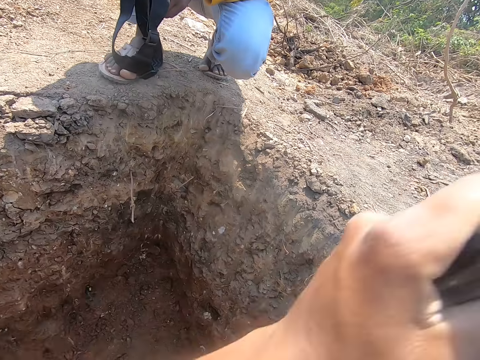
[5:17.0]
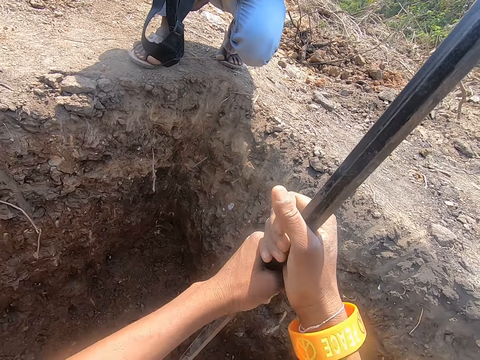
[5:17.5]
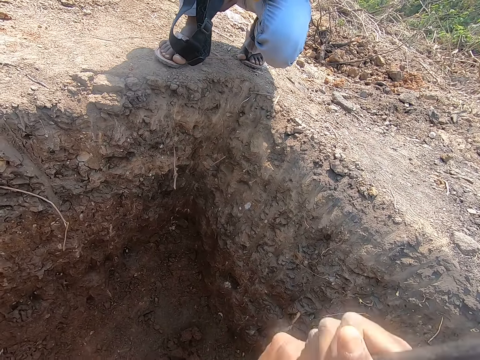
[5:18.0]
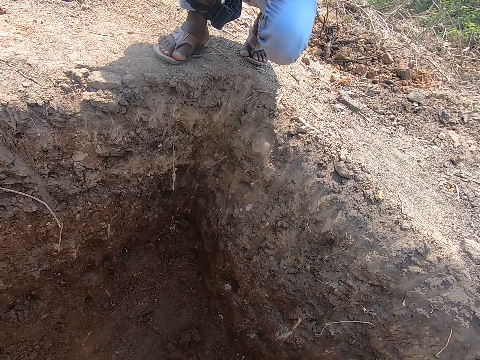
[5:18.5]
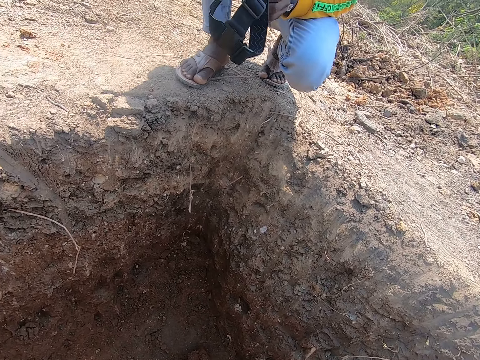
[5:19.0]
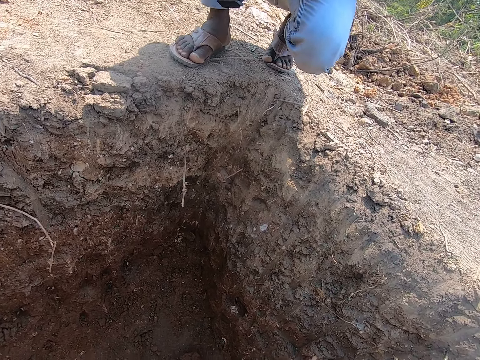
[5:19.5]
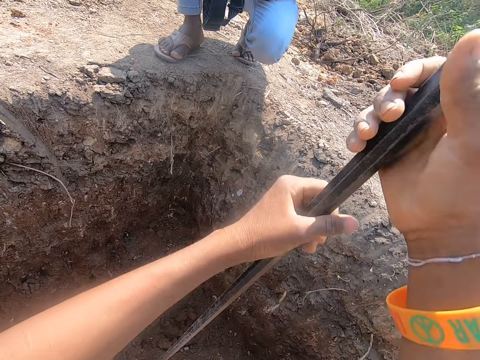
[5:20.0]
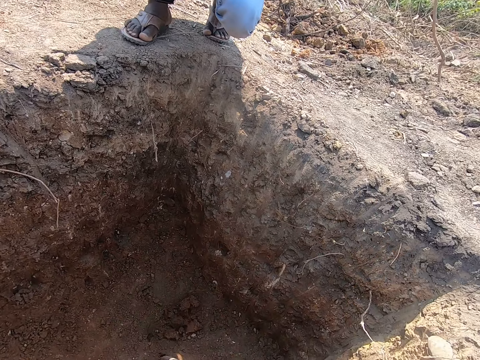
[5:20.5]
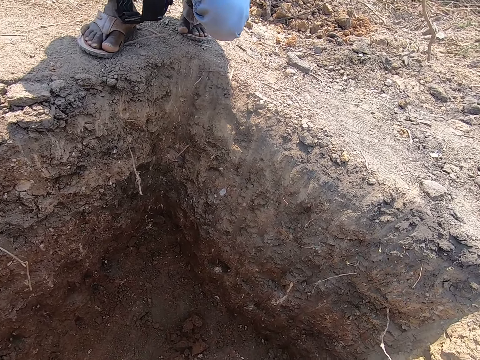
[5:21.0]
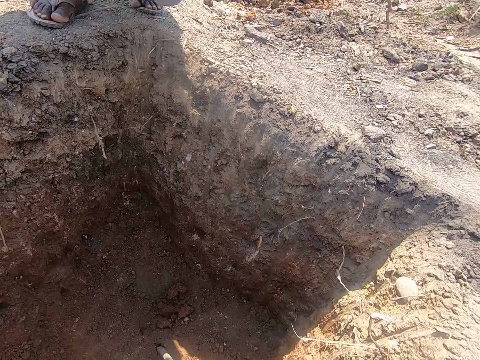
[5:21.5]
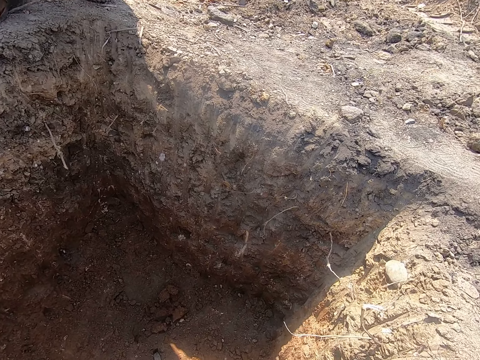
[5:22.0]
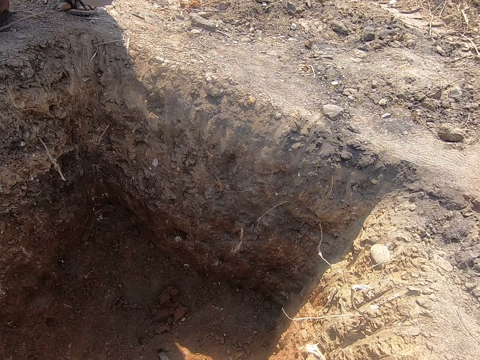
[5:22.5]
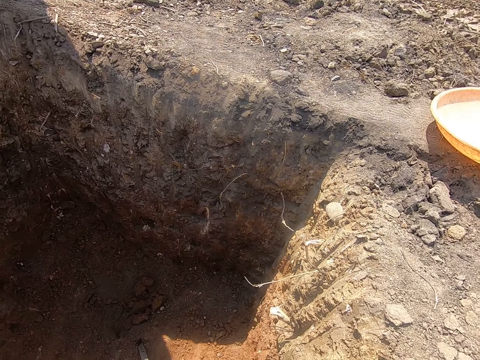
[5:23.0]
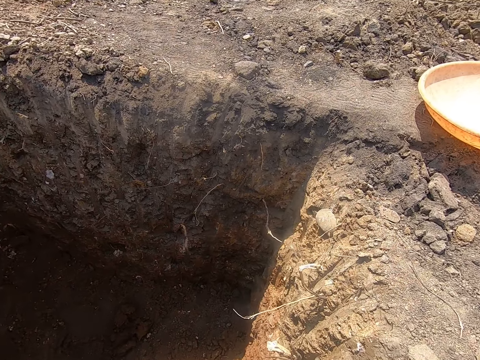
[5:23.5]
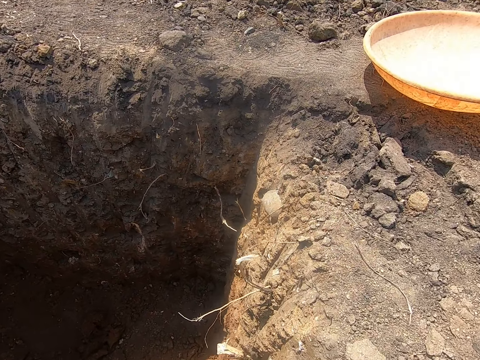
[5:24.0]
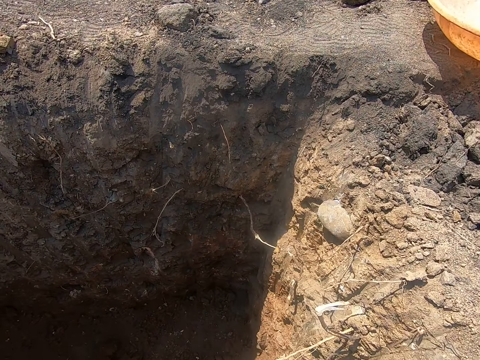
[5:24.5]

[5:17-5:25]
The man talks with the camera wearer.

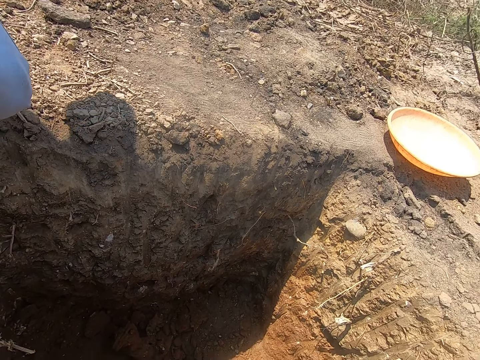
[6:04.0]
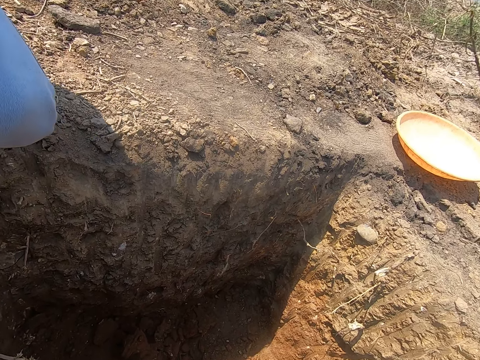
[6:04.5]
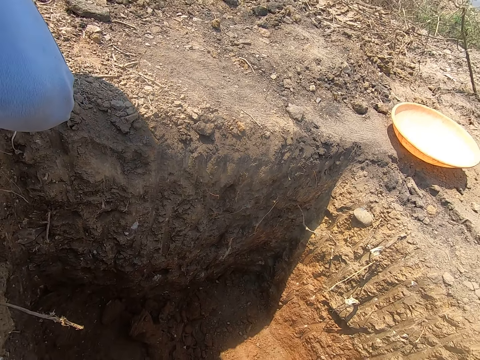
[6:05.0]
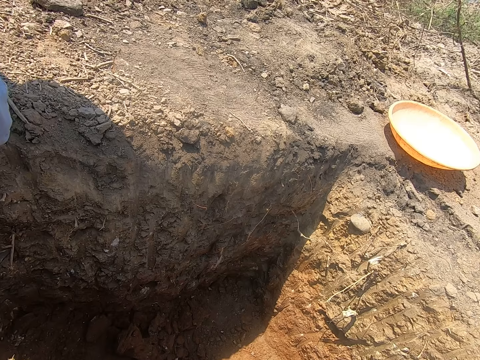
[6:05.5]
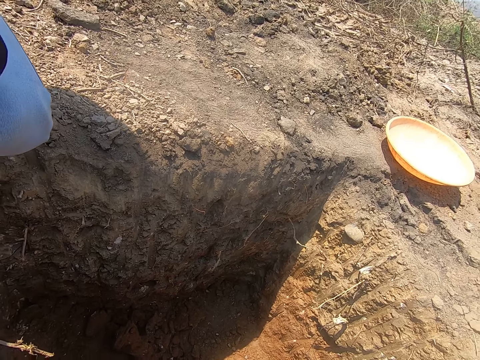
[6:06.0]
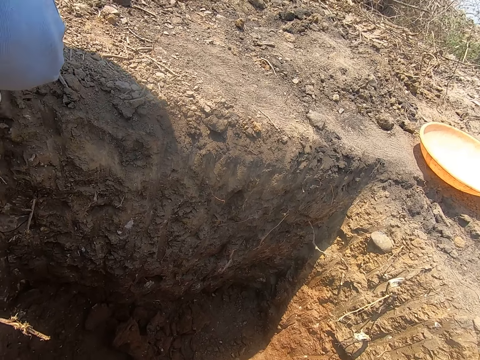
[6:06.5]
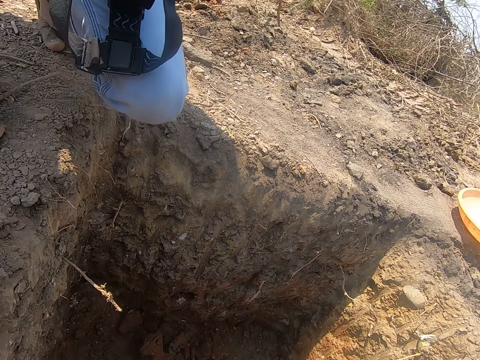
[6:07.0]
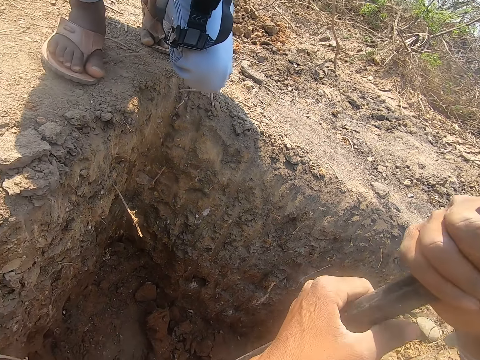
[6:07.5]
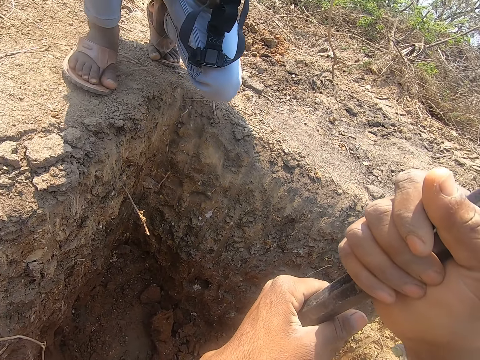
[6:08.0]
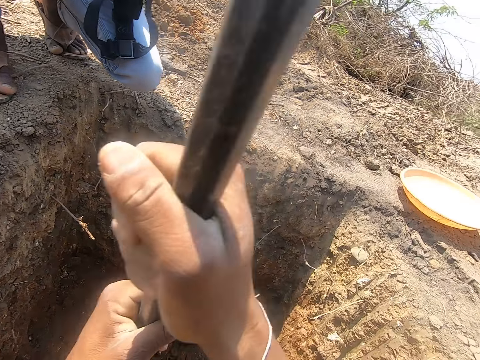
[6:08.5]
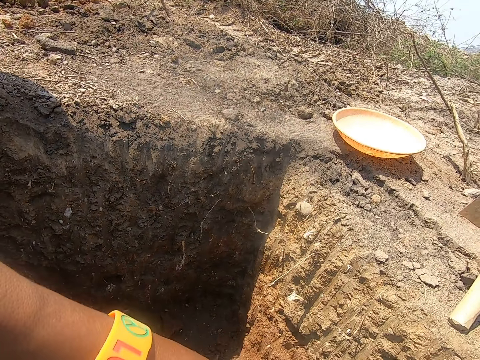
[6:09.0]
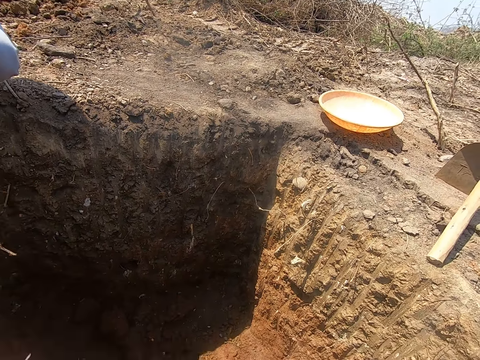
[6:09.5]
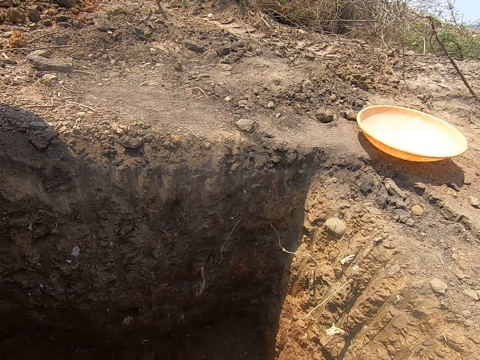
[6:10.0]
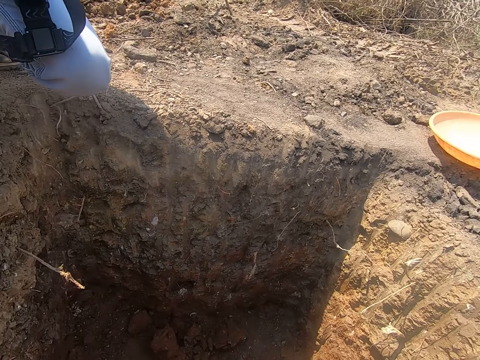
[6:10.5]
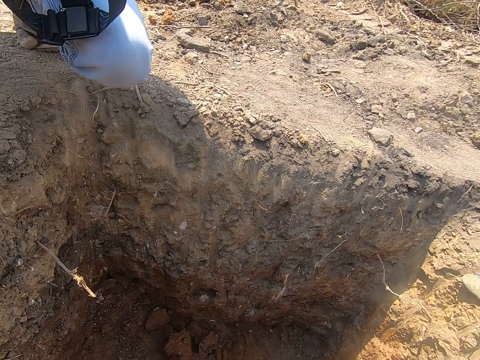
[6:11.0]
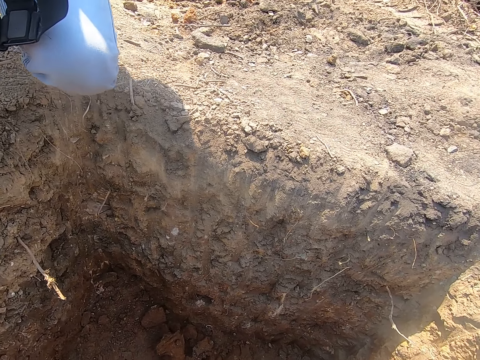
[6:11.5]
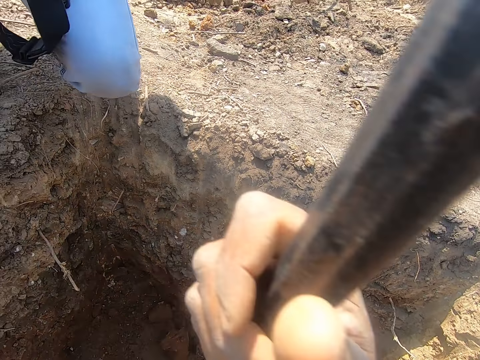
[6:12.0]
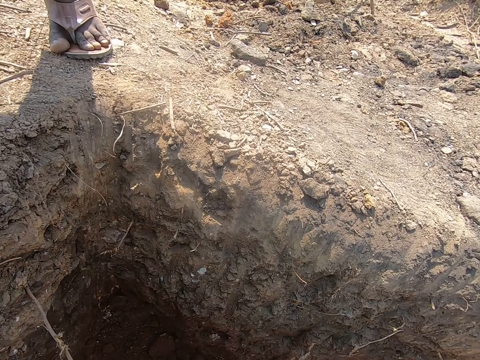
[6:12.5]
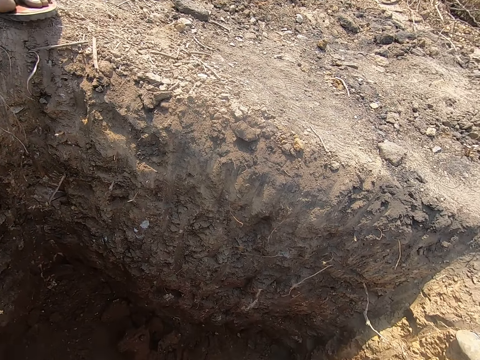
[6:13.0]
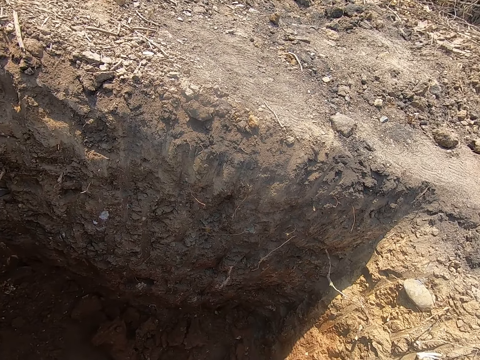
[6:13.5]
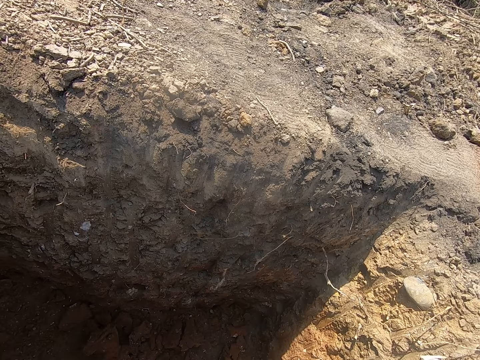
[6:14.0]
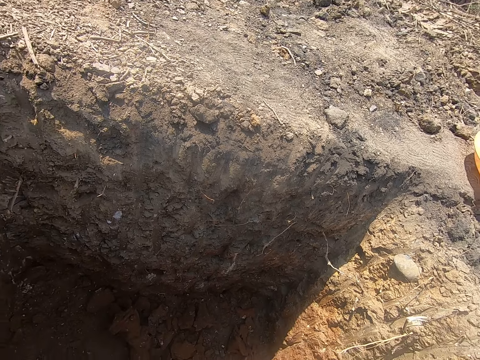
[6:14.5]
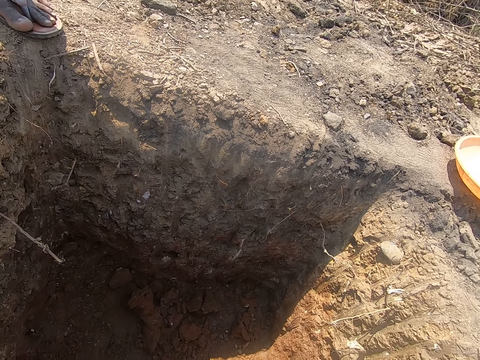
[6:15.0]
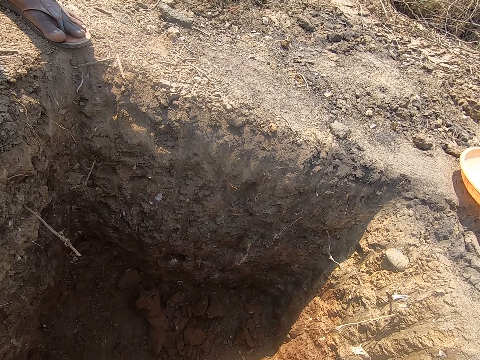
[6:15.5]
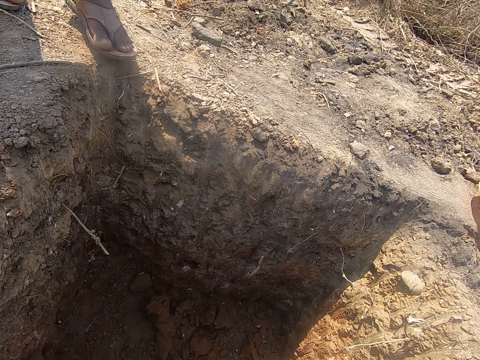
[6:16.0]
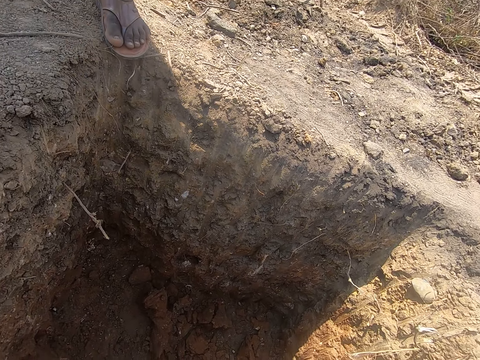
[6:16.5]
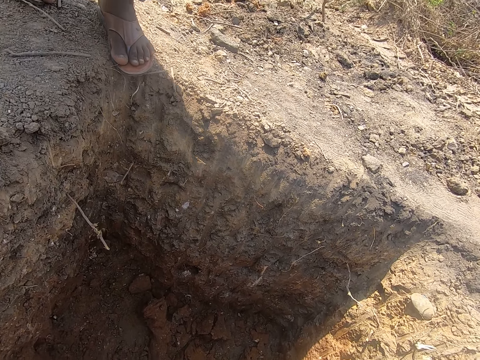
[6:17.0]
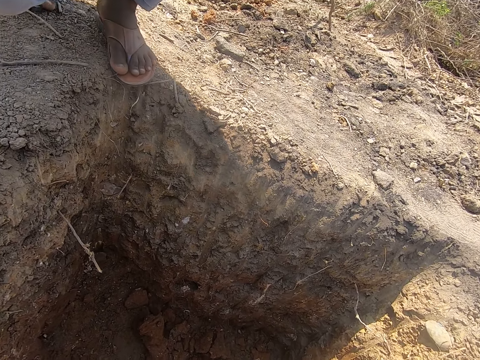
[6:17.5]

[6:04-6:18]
The camera wearer talks with the man. The man talks to the camera wearer.

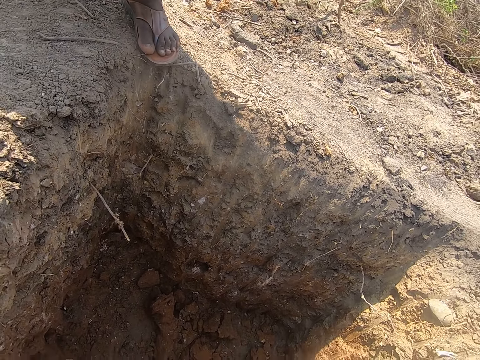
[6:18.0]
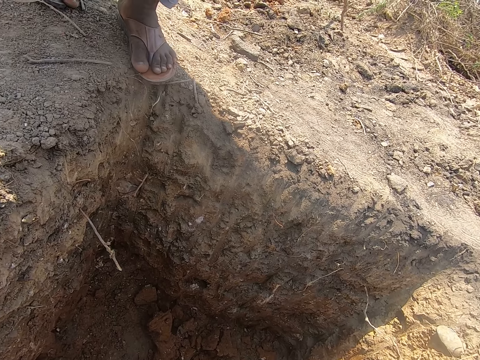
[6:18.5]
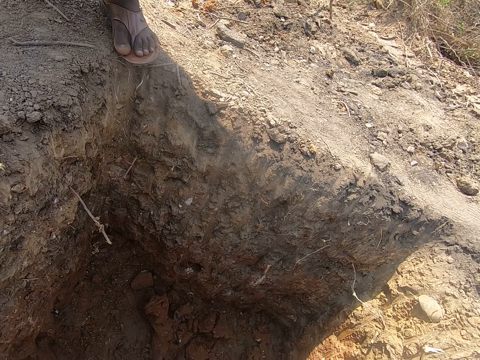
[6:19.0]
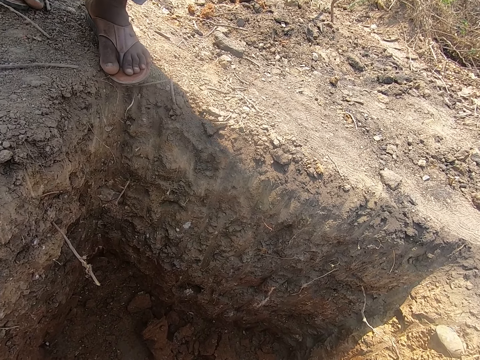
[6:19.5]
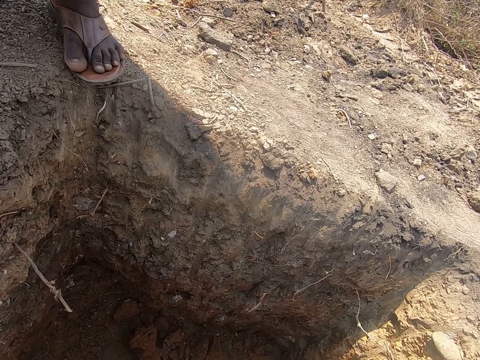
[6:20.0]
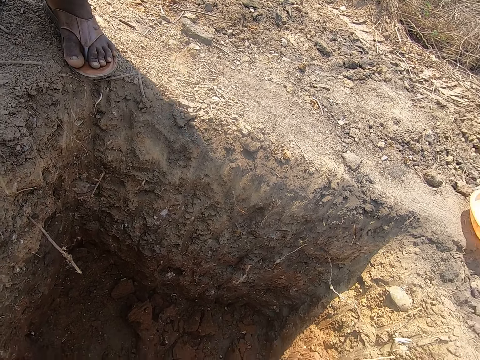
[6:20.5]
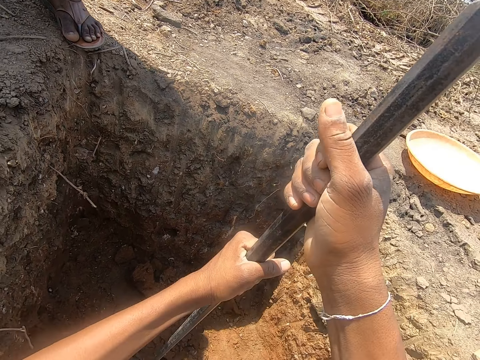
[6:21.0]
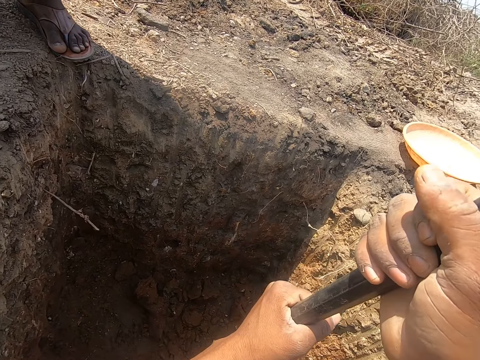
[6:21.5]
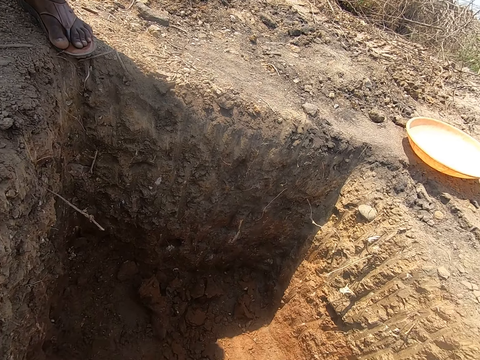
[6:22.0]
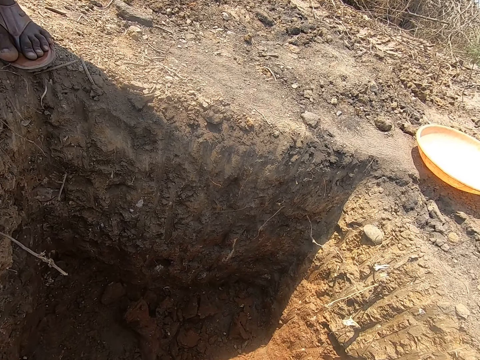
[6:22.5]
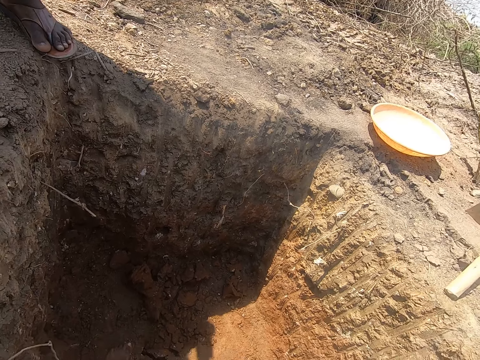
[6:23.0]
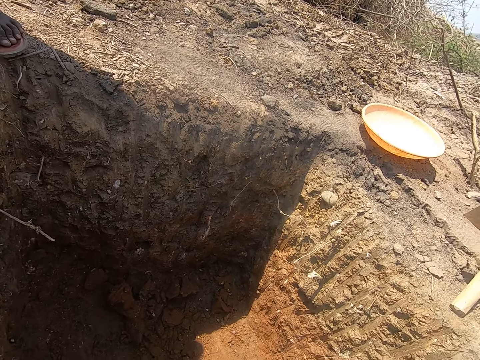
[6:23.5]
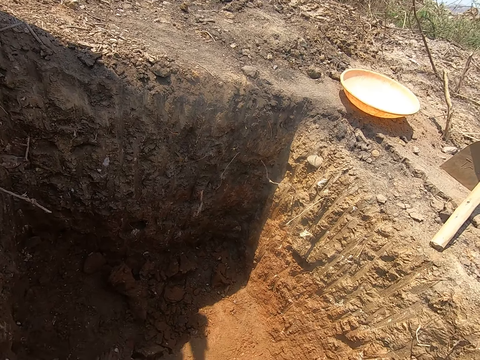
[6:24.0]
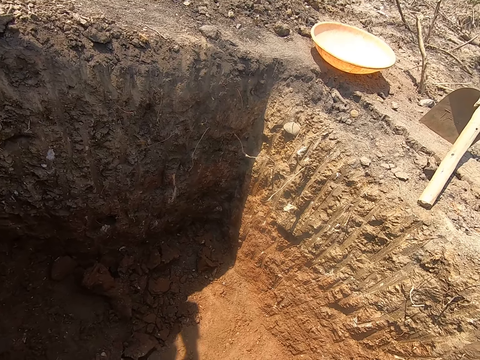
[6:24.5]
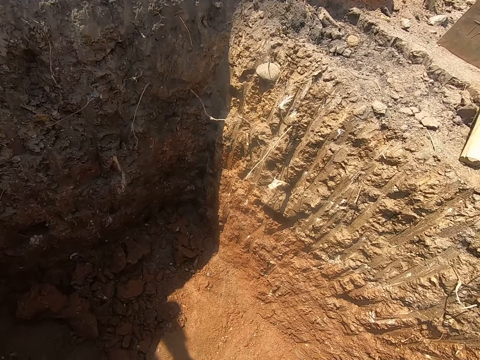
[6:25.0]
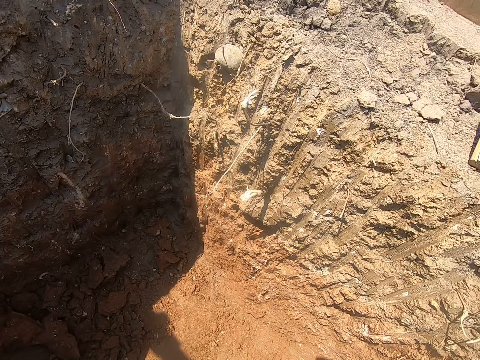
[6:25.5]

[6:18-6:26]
The camera wearer responds to the man.
